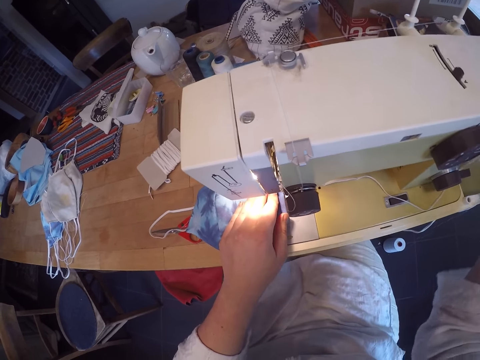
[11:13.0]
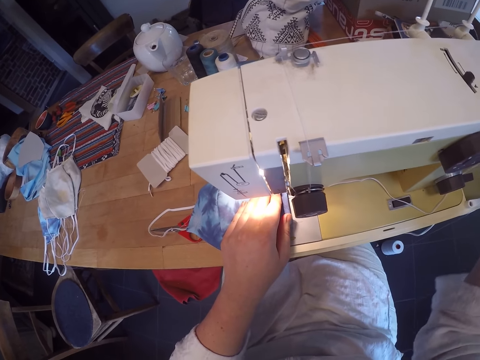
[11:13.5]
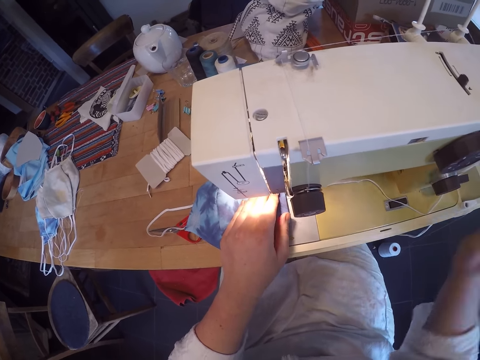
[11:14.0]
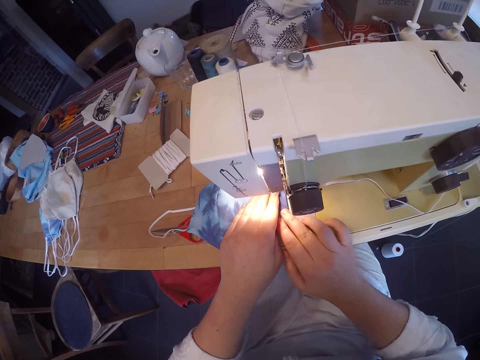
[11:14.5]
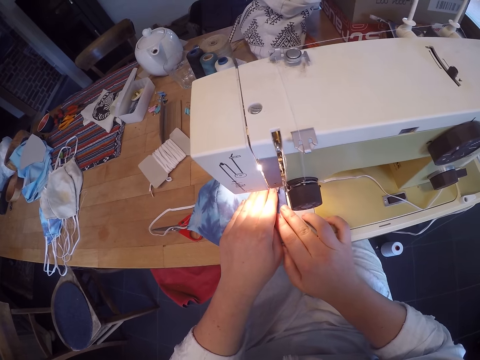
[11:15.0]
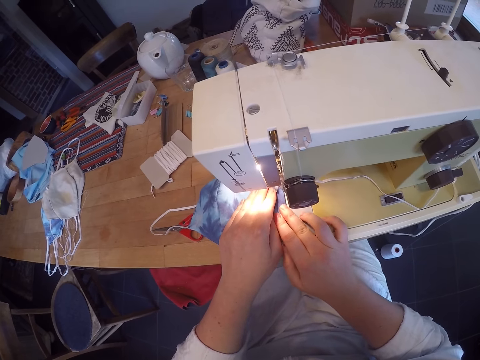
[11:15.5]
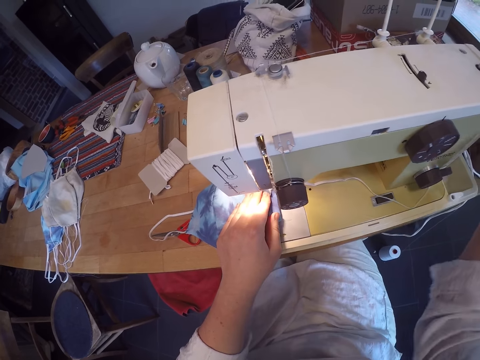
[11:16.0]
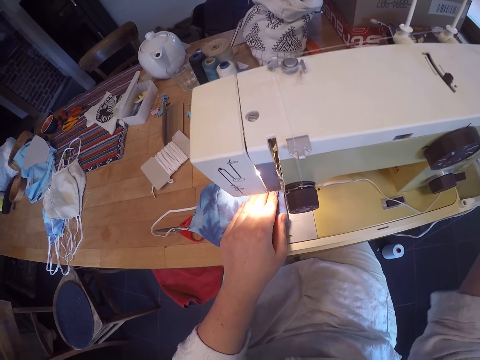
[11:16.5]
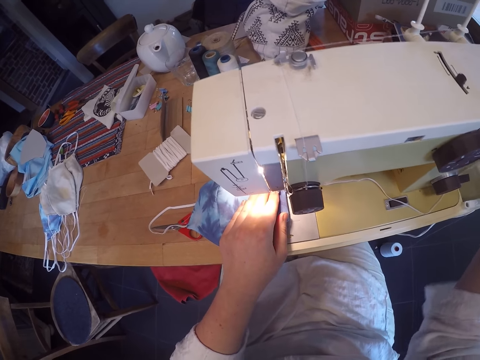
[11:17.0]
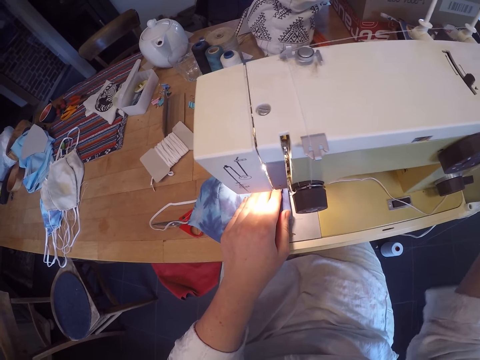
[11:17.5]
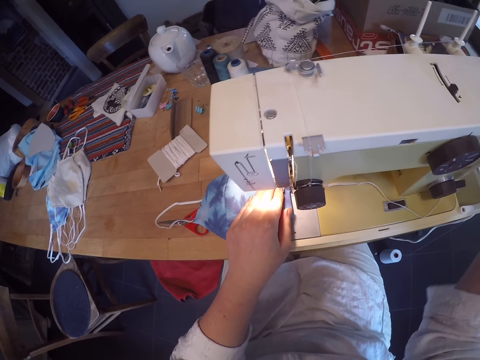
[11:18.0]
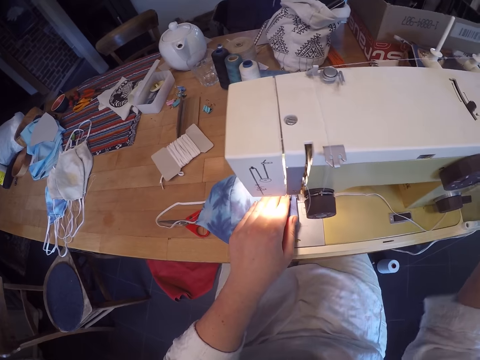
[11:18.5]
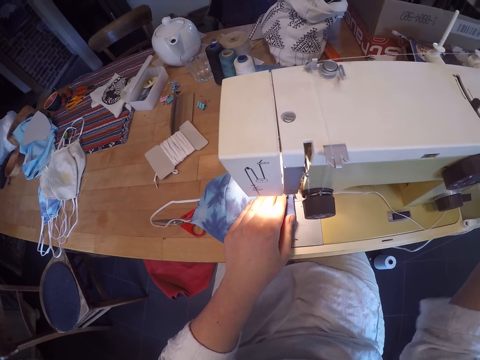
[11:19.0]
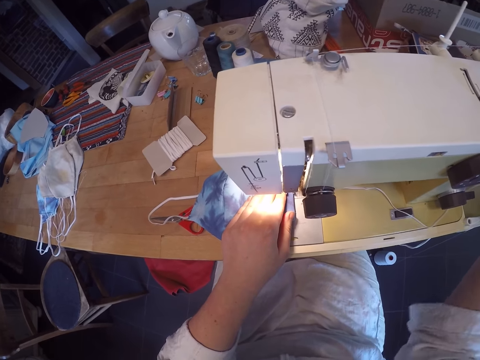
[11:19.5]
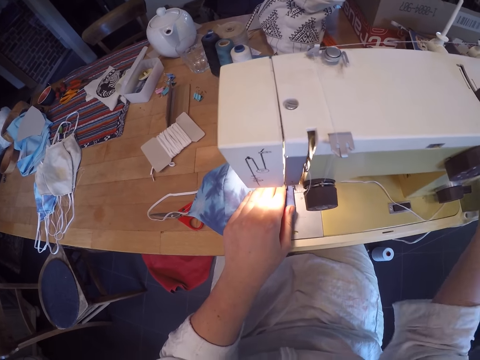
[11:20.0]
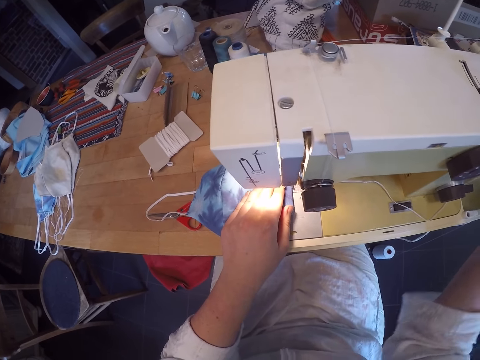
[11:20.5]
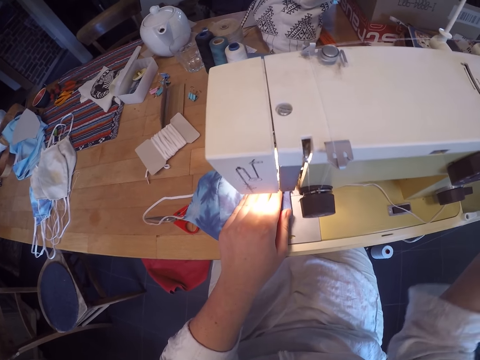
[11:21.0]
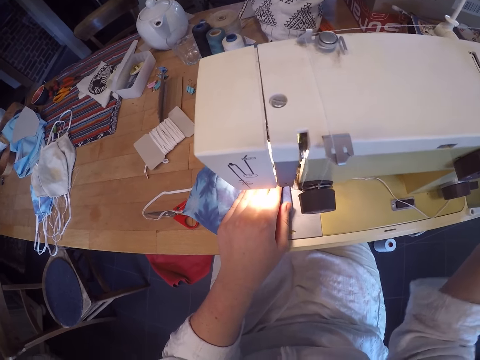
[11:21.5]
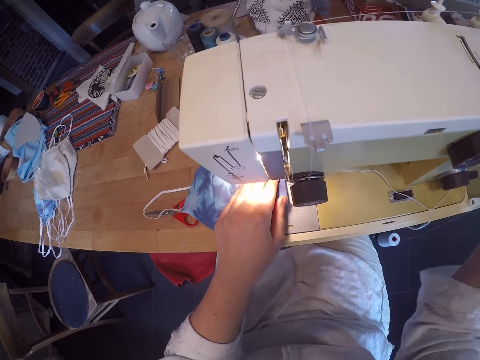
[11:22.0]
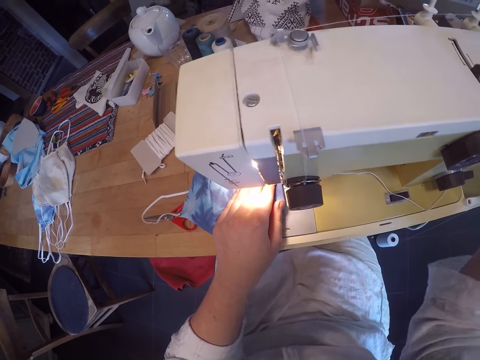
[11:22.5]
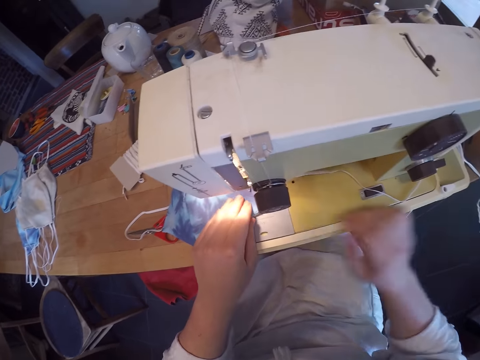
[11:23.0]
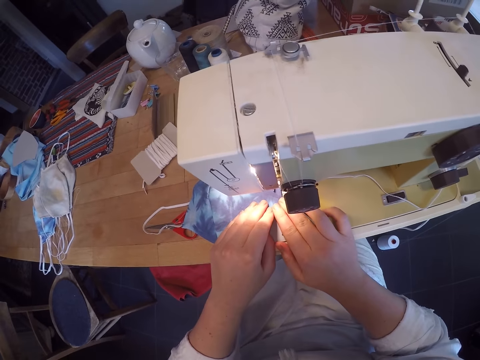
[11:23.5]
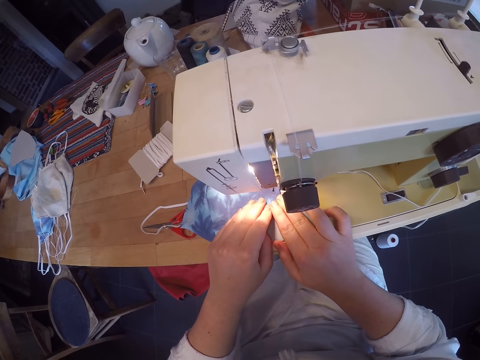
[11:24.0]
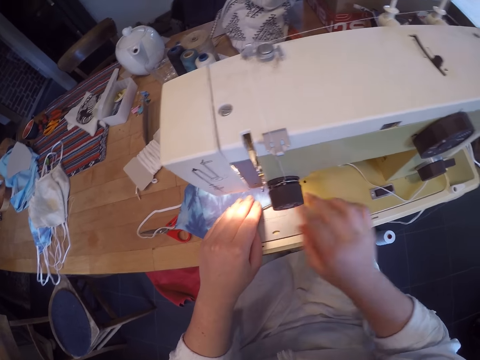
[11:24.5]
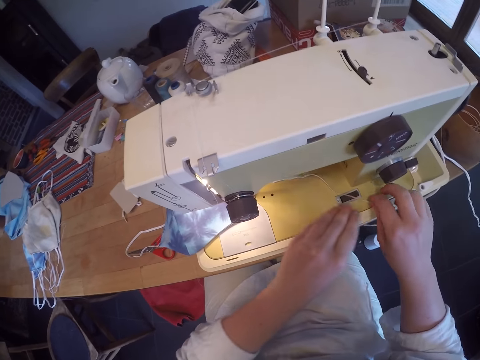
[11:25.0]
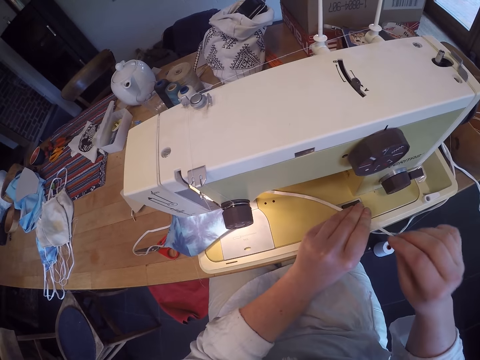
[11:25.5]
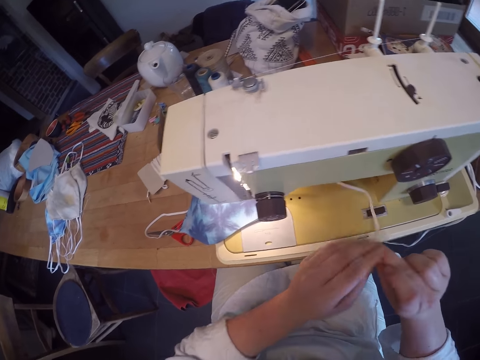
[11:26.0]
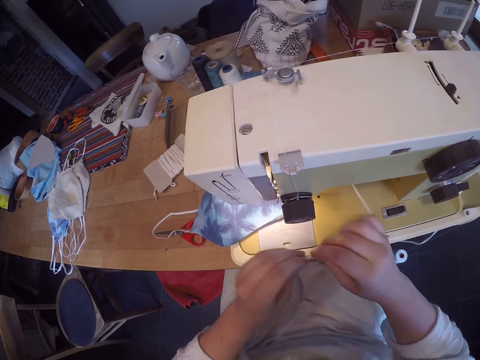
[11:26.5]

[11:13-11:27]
The camera wearer sews the facemask with the sewing machine. They hold the elastic on the machine.

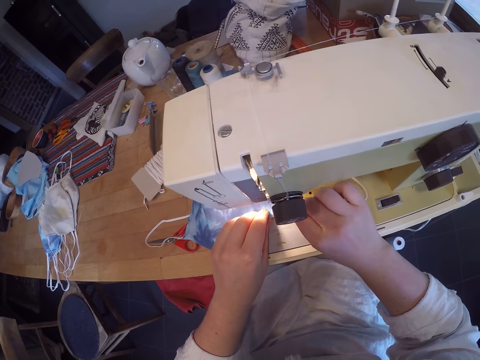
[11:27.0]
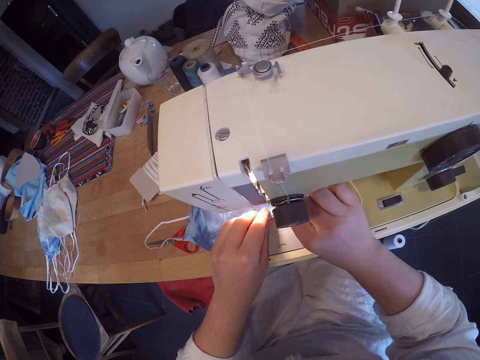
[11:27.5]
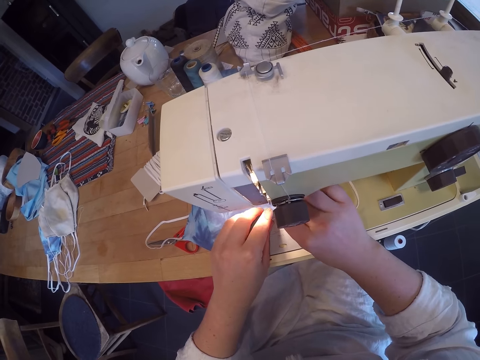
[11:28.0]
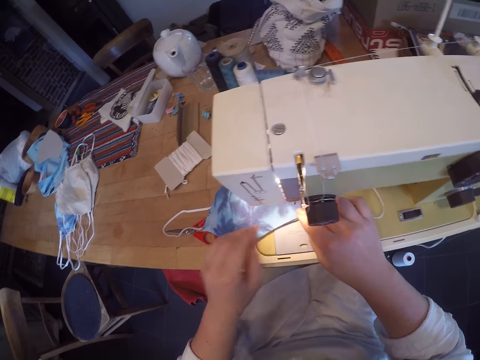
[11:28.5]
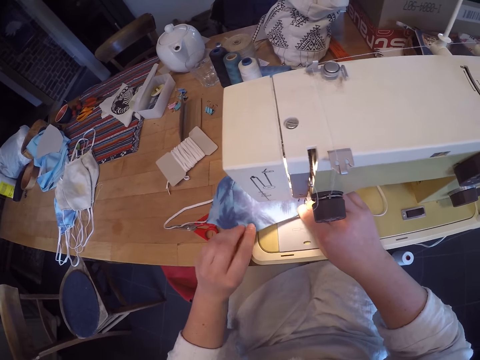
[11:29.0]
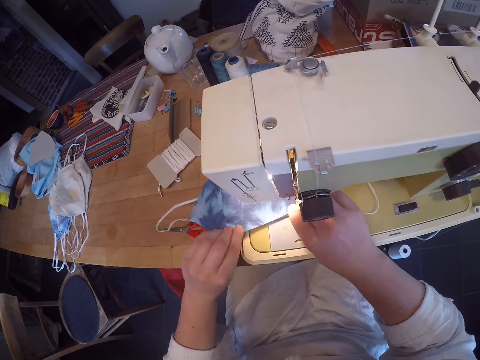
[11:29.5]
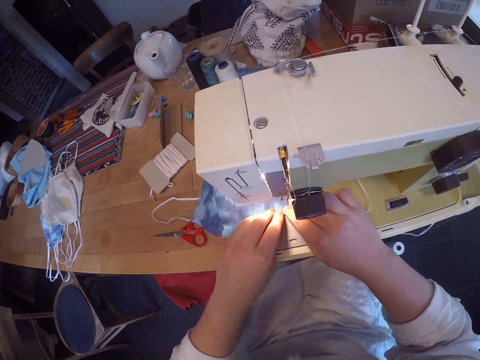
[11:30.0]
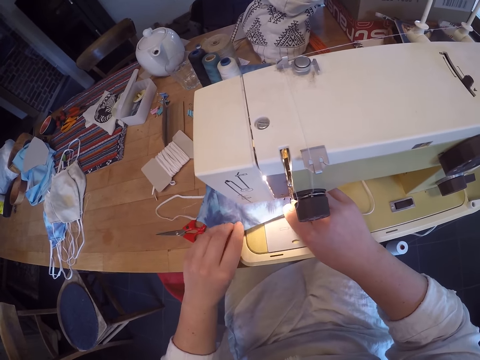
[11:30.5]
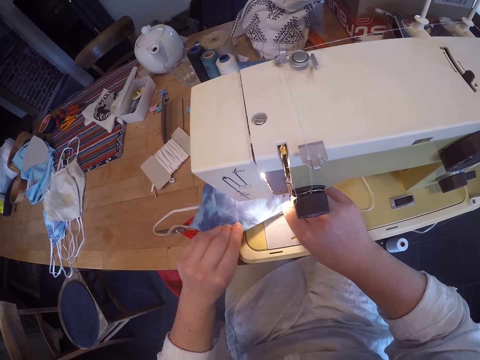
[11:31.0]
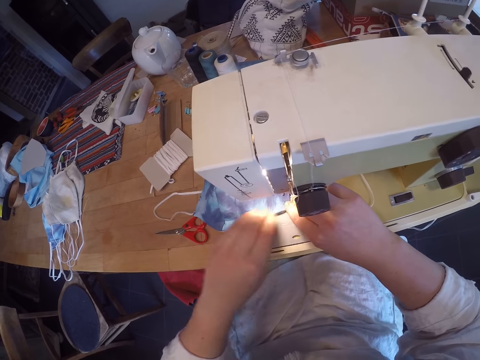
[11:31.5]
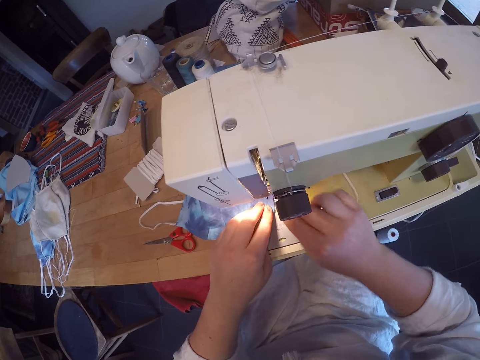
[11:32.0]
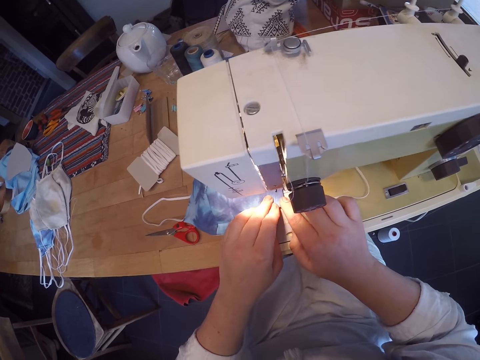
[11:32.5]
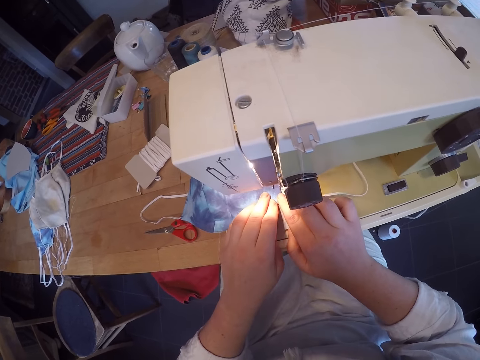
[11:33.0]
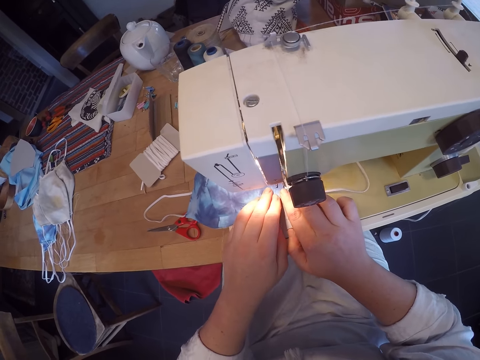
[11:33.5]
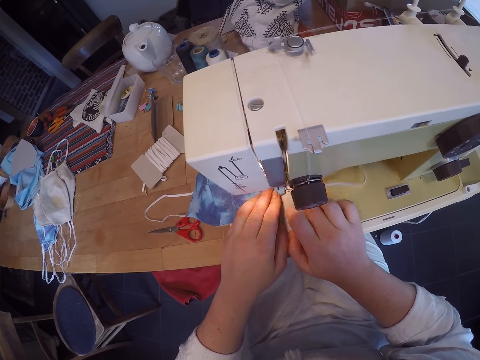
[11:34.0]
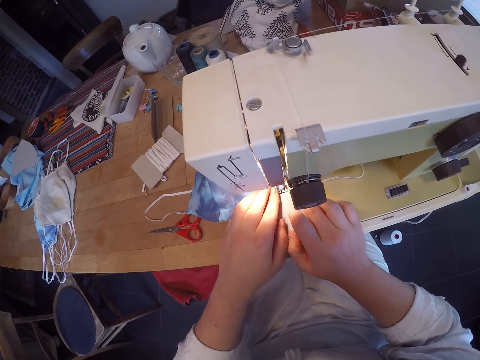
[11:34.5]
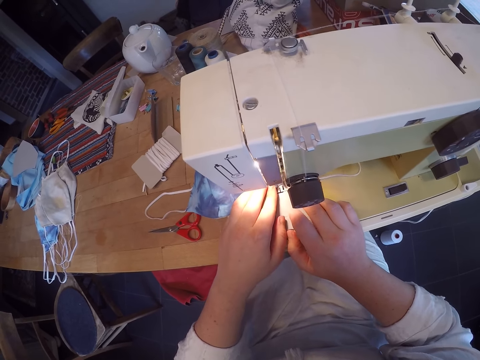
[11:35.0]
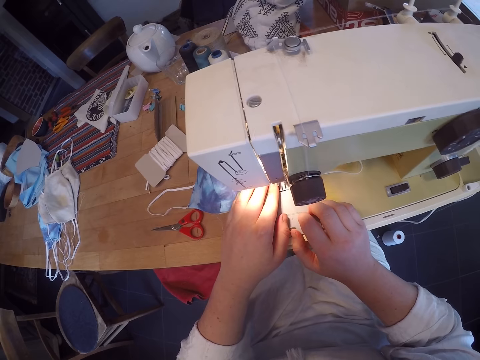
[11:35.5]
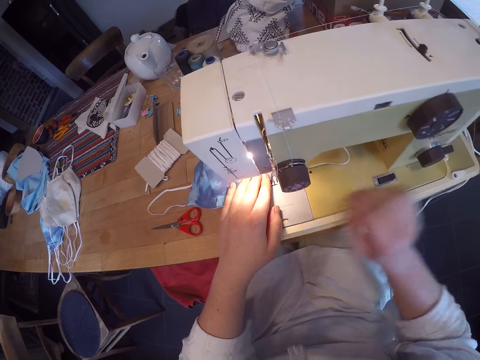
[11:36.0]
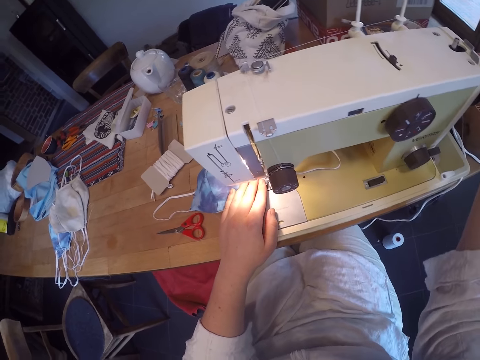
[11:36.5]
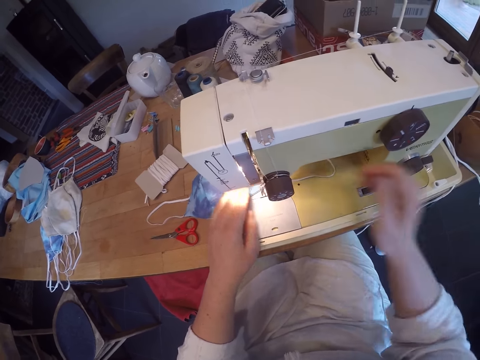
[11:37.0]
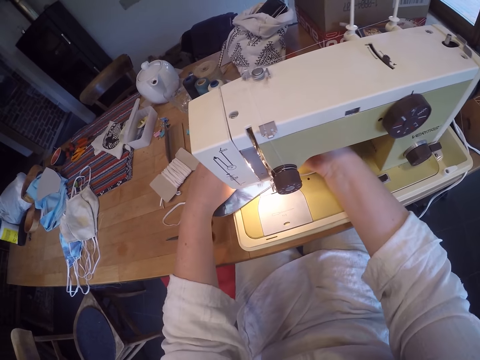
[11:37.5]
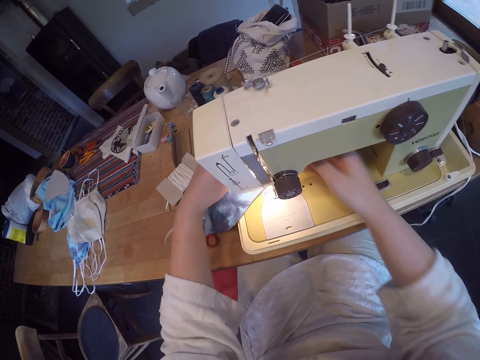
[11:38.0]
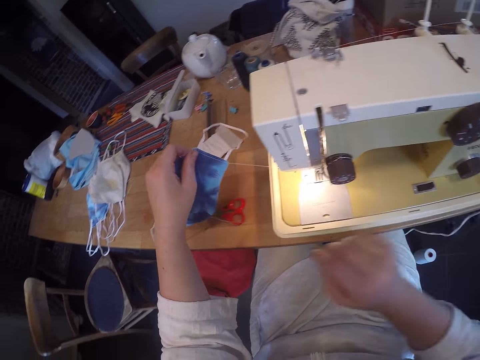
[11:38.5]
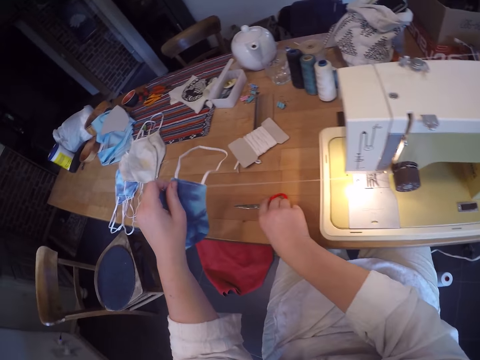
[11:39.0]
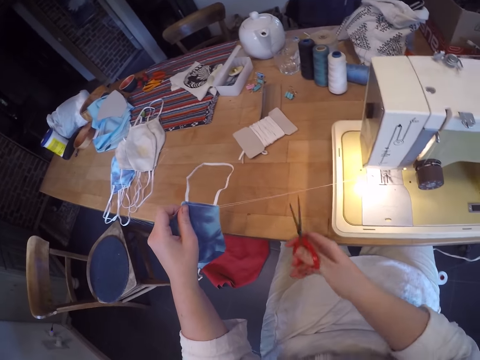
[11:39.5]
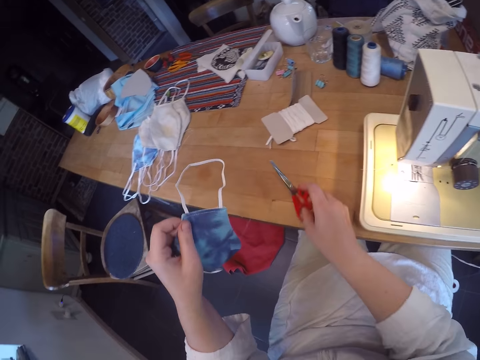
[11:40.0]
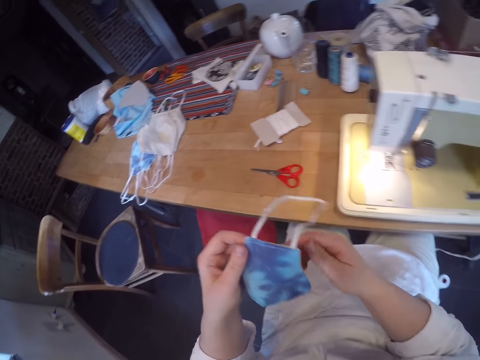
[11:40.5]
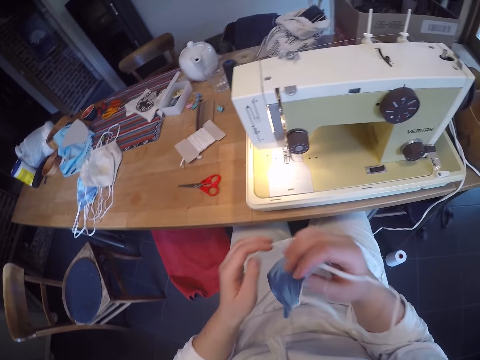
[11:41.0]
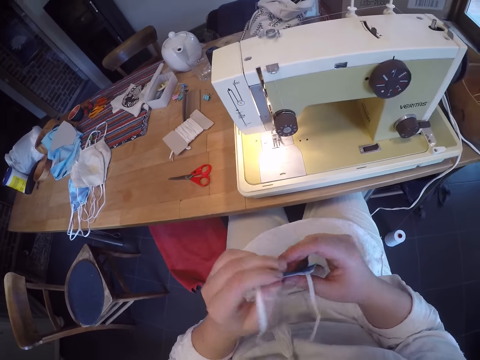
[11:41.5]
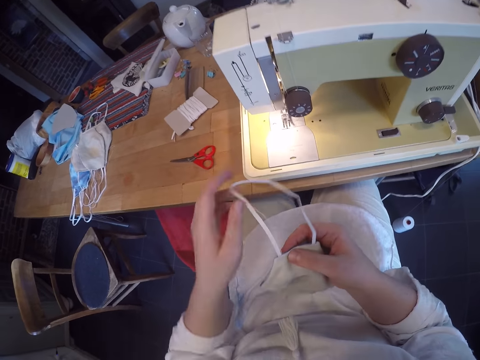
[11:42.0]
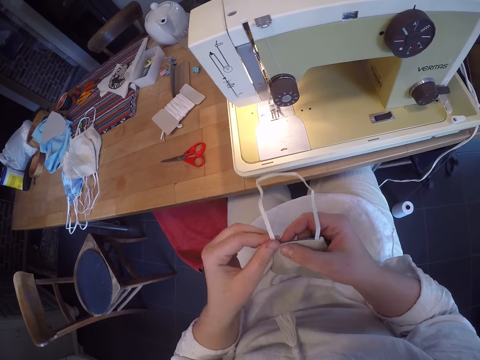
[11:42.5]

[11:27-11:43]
The camera wearer fixes the elastic to the facemask. She adjusts the facemask on the machine. She holds the facemask in place. She sews the facemask with the sewing machine. She puts her right hand under the machine. She takes the facemask from the machine. She picks up a scissors from the table, cuts the thread from the facemask, and drops the scissors on the table. She holds the facemask with both hands. She removes a thread from the facemask.
